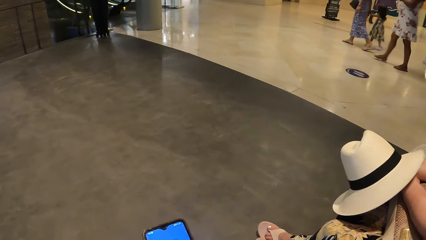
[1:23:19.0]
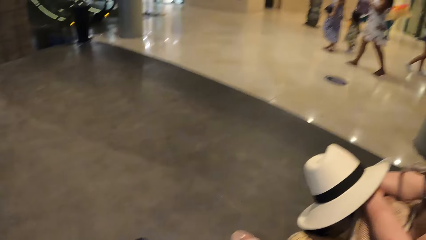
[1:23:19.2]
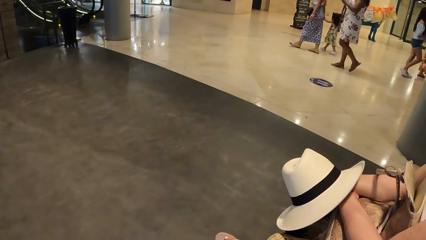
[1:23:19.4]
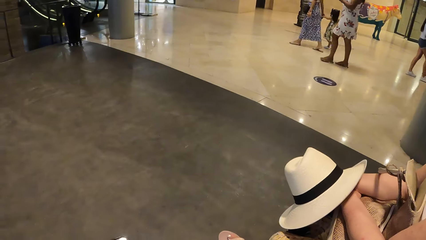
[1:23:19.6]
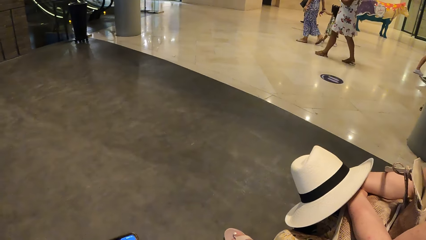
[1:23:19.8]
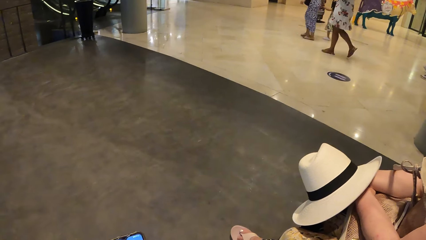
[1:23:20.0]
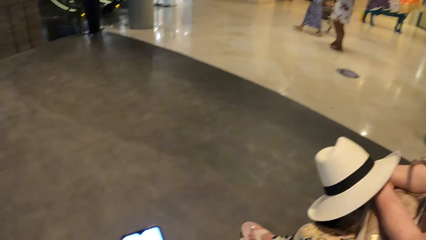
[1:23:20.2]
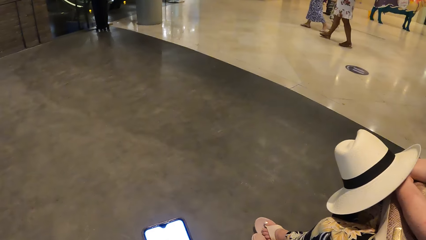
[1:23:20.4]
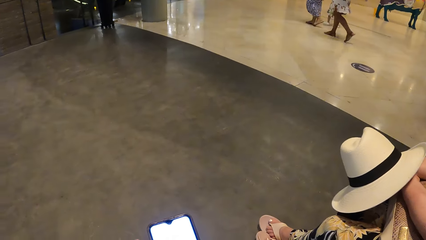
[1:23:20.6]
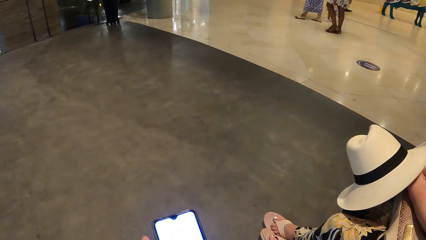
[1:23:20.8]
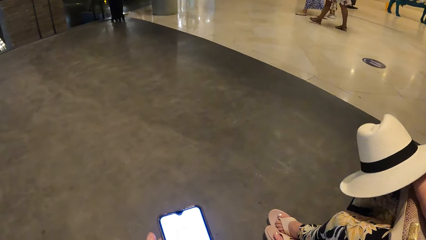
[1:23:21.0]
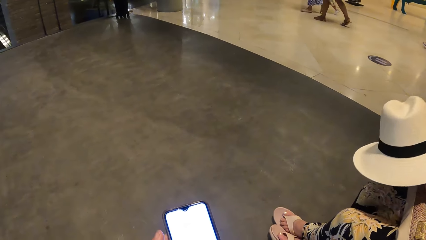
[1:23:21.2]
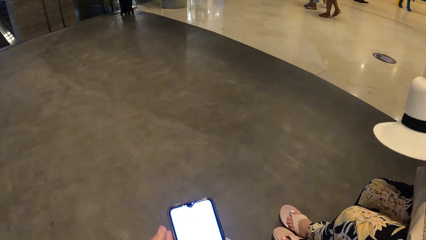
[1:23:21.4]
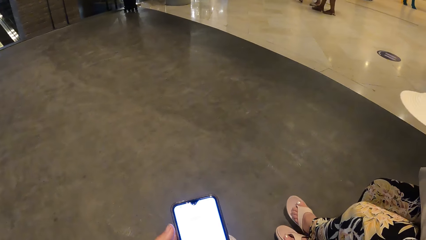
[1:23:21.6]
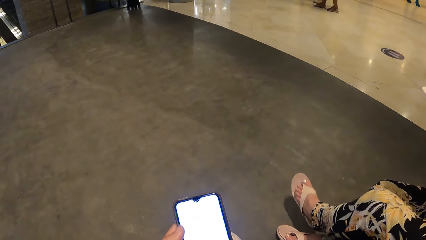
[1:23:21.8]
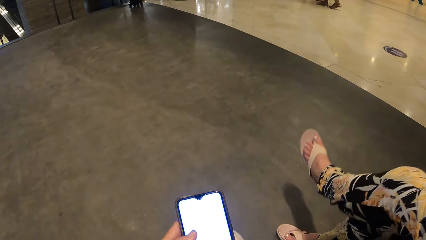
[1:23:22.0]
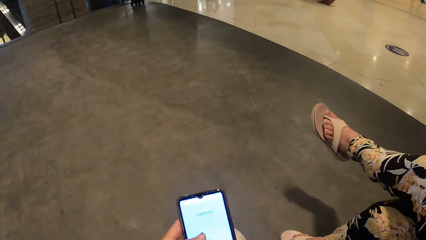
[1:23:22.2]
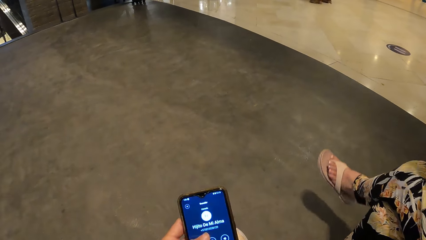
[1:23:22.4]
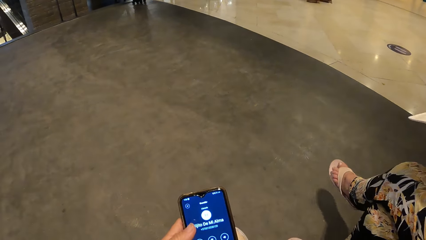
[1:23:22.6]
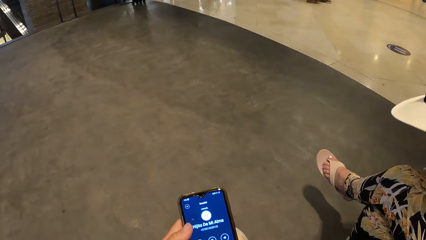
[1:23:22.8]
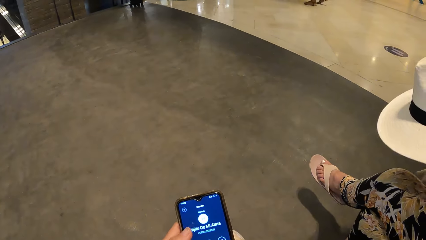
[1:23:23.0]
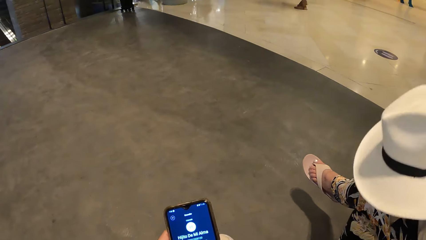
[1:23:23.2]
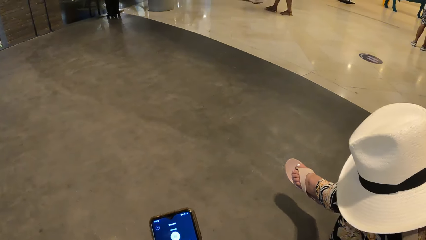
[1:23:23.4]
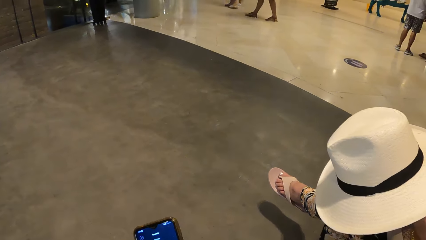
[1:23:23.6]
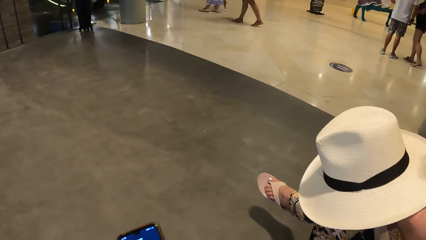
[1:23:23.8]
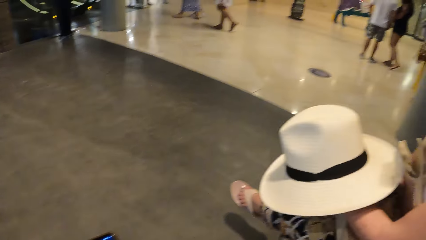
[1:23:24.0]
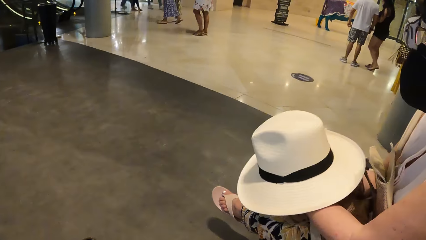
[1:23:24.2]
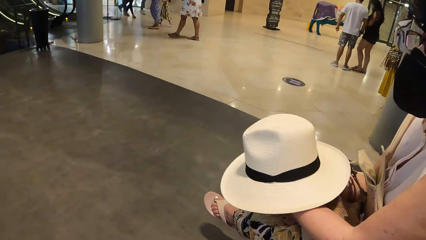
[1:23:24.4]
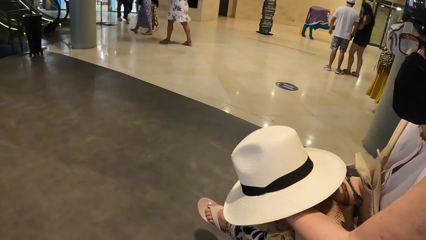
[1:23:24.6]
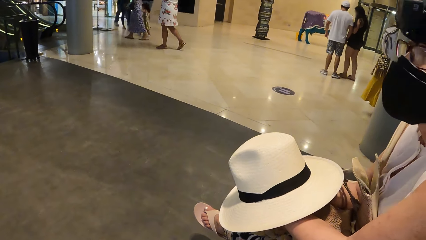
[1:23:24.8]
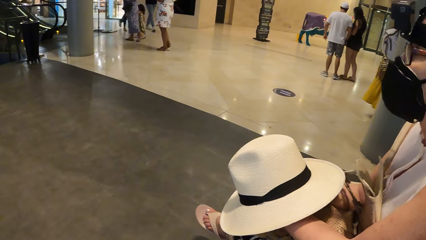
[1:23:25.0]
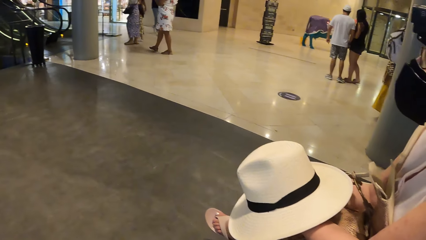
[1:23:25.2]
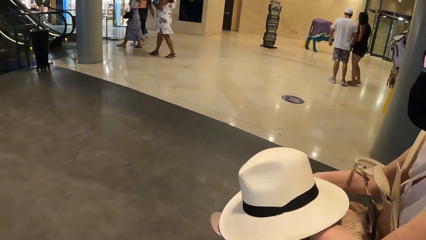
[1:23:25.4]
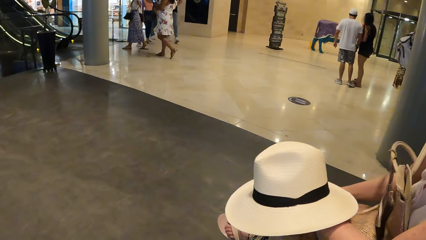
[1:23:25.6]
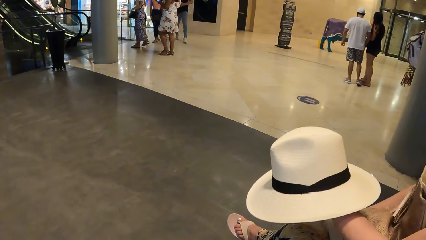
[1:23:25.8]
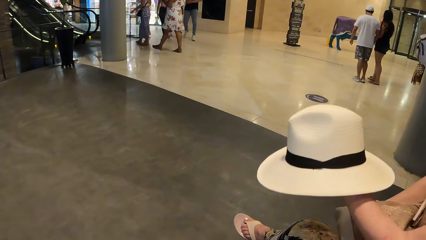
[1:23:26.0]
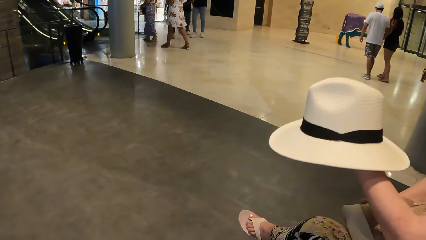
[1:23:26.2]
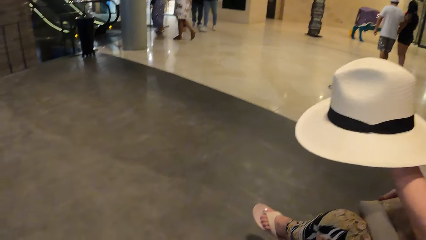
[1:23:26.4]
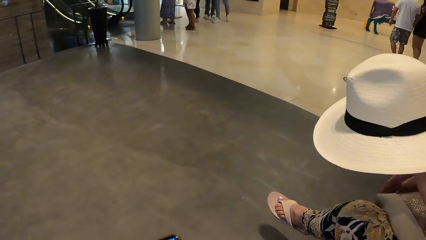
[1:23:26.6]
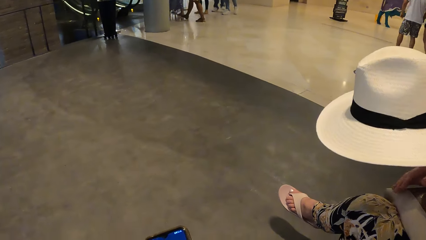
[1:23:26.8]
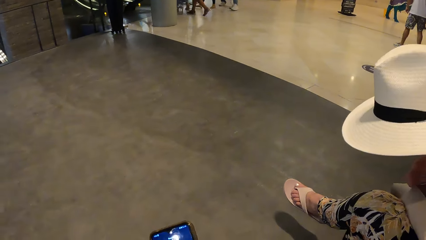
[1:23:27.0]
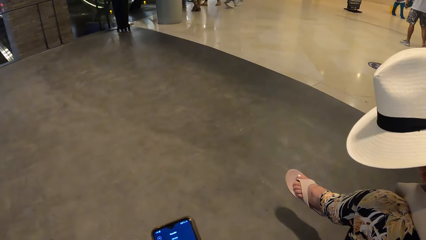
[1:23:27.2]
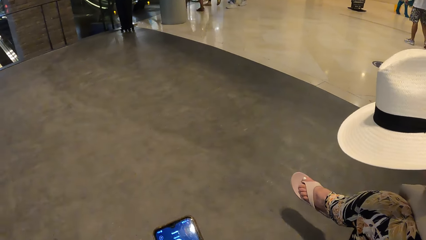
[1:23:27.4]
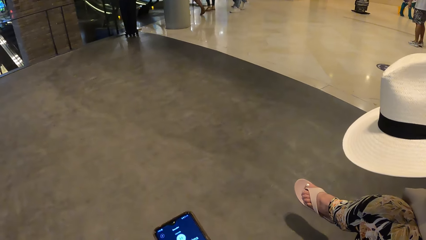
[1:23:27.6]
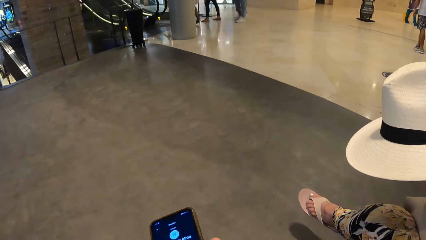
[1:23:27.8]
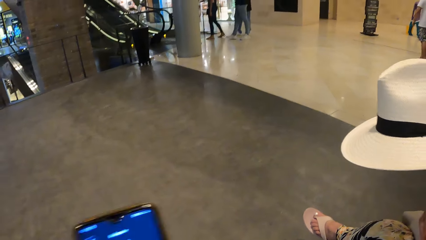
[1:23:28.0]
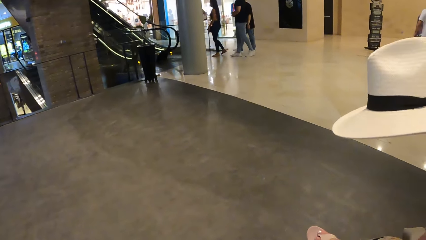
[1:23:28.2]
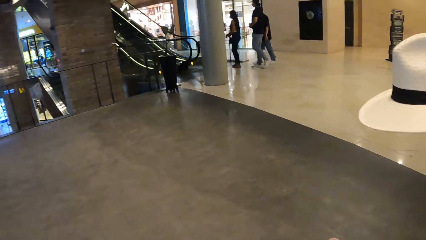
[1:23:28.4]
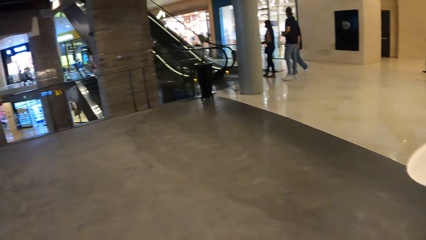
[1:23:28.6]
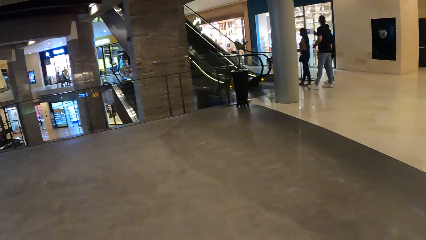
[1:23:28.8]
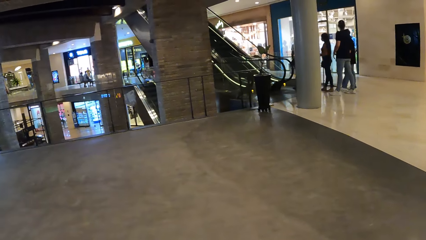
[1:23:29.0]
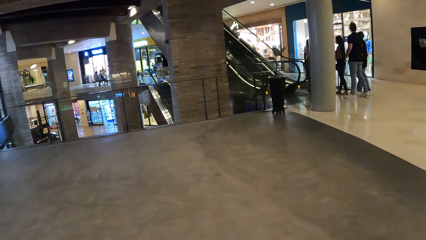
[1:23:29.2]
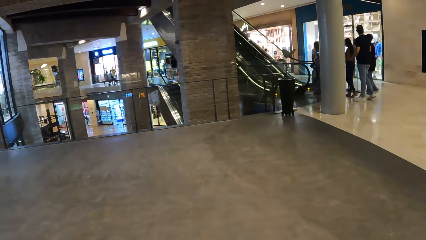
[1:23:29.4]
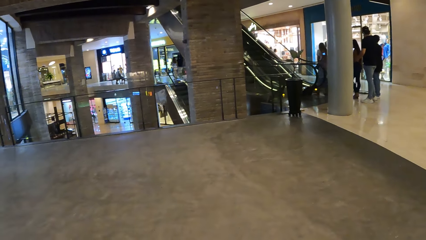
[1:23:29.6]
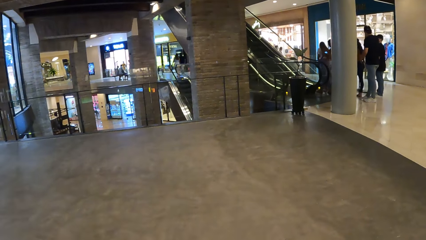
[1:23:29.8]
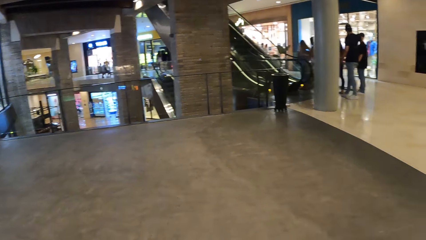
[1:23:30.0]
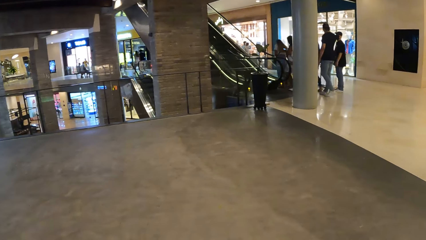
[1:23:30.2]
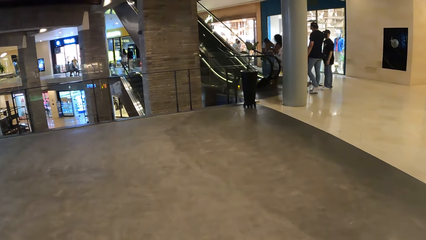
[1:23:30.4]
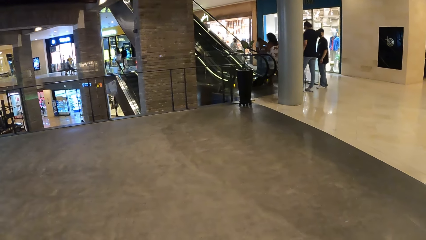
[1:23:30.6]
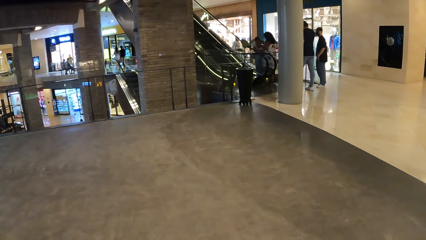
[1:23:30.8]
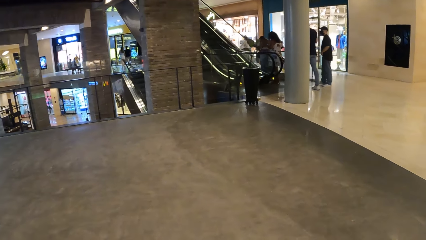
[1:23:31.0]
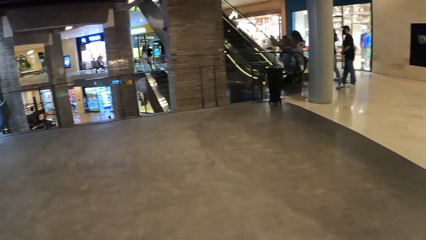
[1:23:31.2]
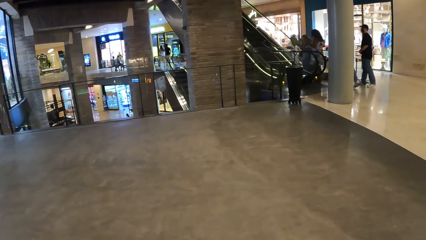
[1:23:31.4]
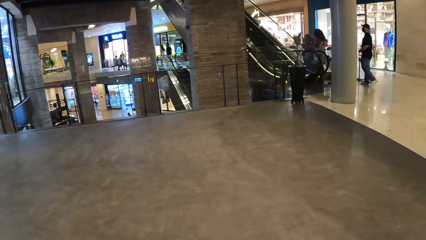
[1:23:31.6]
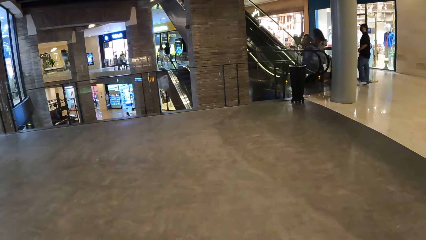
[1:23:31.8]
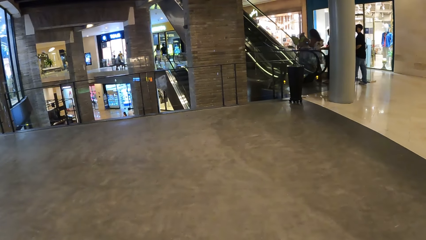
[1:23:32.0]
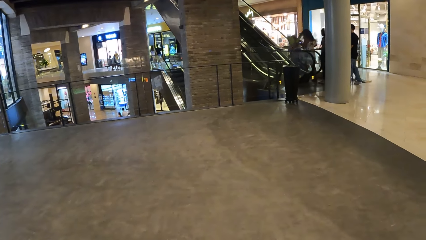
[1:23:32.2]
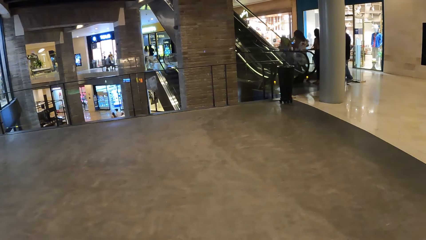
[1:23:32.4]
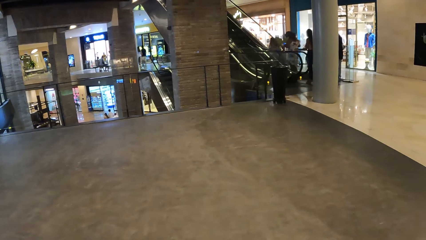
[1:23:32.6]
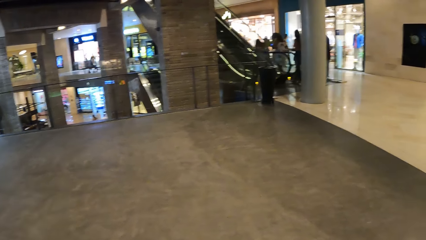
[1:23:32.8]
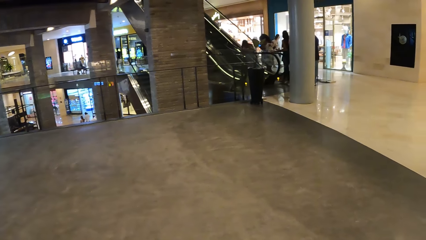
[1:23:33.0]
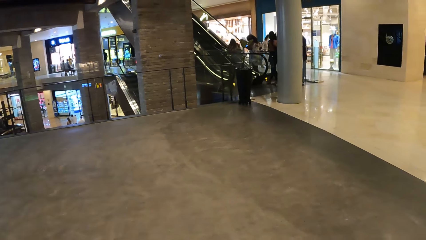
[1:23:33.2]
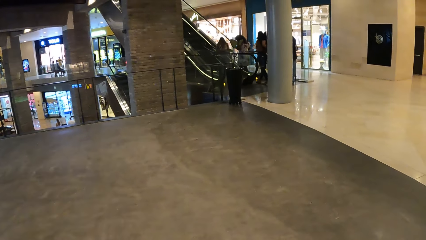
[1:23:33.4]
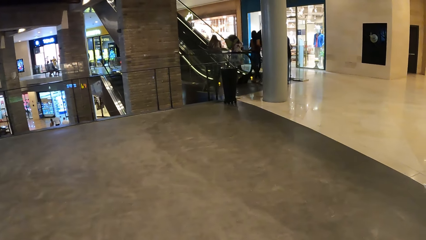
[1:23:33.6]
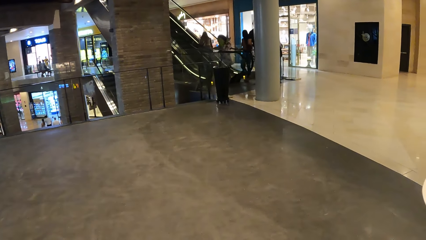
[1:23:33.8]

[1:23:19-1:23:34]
The camera wearer looks around. They use the phone. They look around. They use the phone. They raise the phone. They look around the hall.
